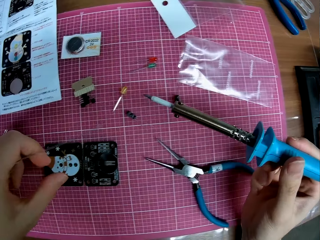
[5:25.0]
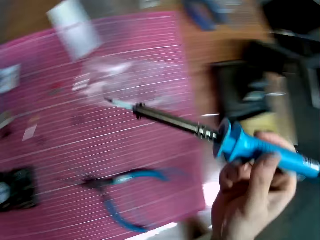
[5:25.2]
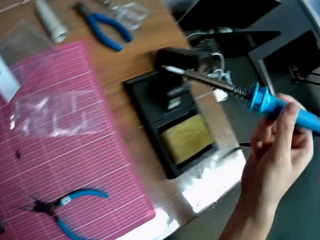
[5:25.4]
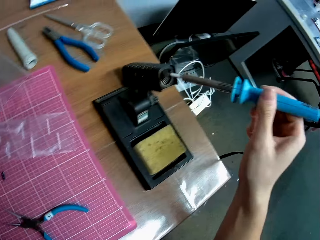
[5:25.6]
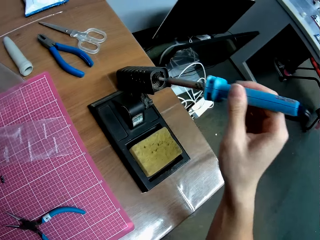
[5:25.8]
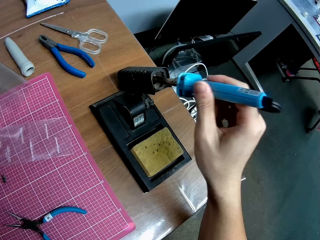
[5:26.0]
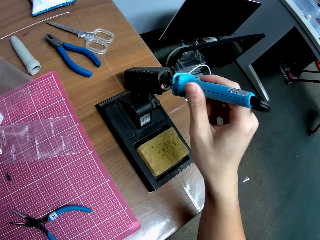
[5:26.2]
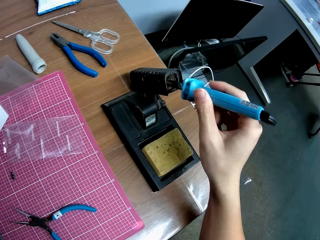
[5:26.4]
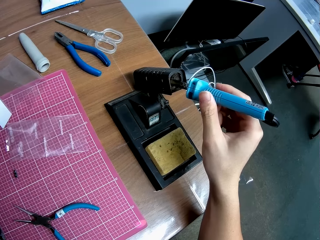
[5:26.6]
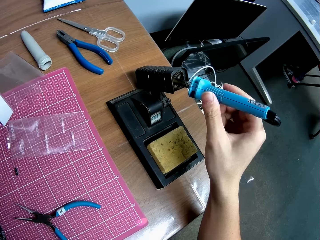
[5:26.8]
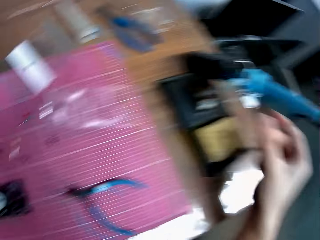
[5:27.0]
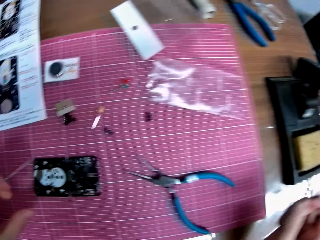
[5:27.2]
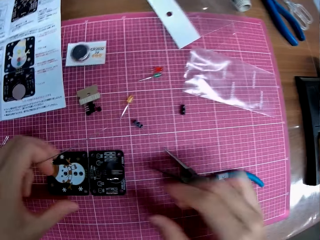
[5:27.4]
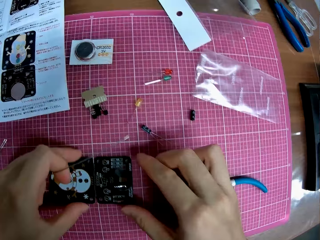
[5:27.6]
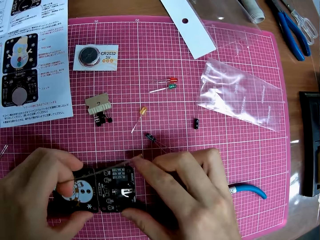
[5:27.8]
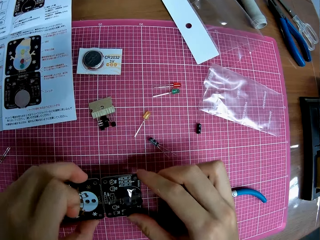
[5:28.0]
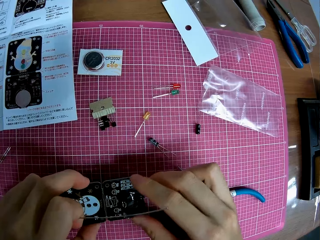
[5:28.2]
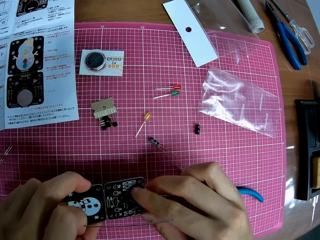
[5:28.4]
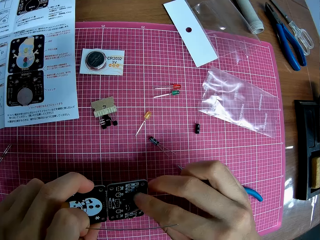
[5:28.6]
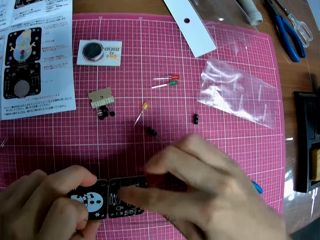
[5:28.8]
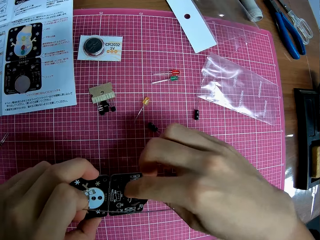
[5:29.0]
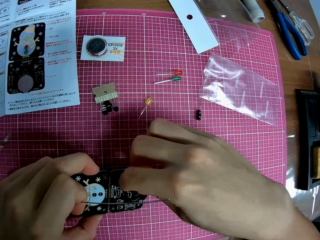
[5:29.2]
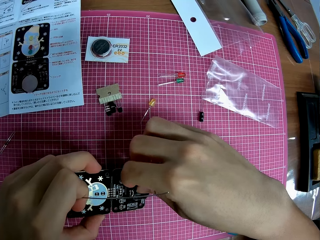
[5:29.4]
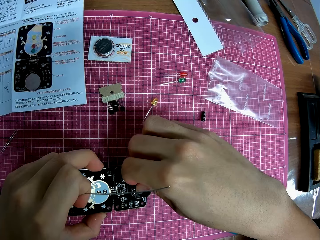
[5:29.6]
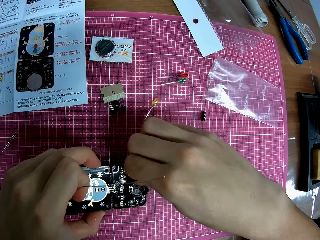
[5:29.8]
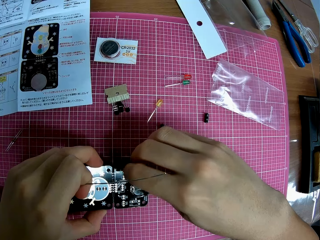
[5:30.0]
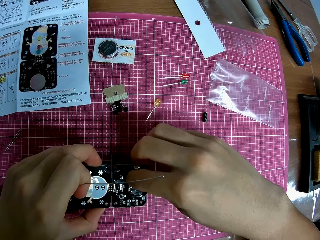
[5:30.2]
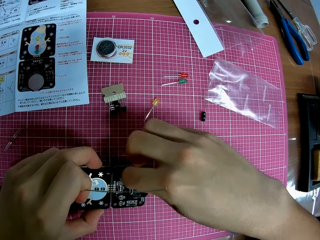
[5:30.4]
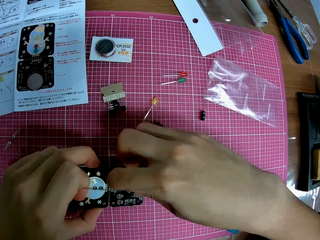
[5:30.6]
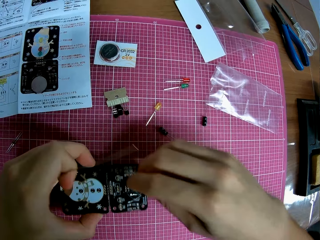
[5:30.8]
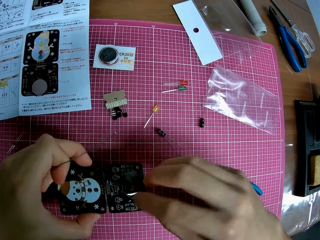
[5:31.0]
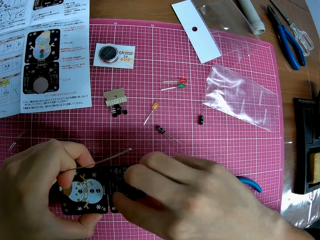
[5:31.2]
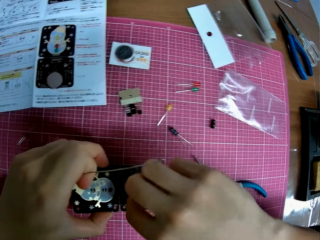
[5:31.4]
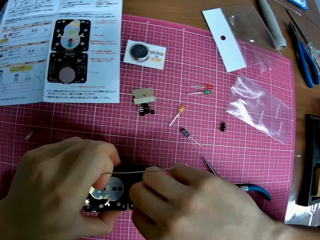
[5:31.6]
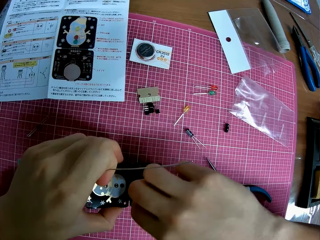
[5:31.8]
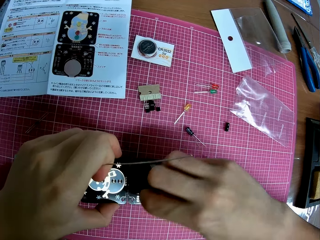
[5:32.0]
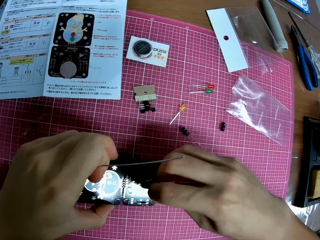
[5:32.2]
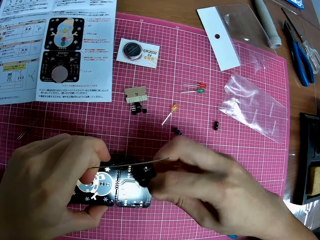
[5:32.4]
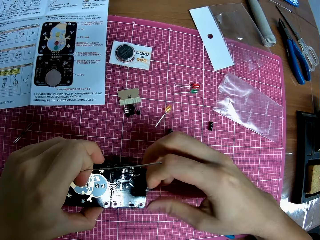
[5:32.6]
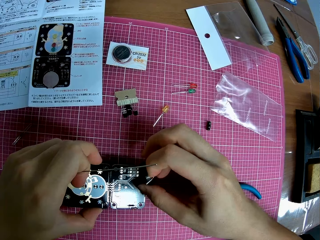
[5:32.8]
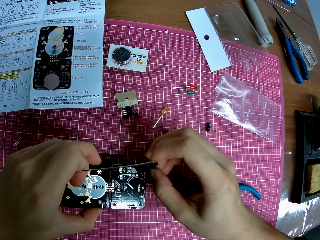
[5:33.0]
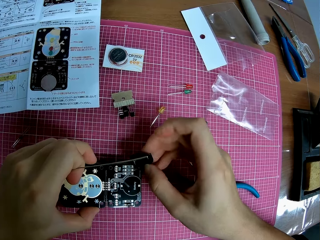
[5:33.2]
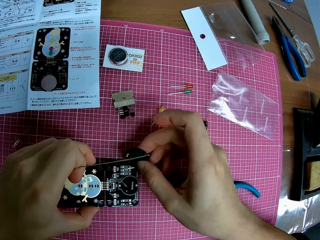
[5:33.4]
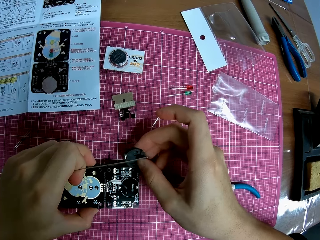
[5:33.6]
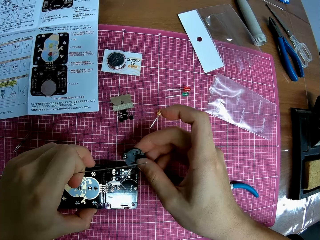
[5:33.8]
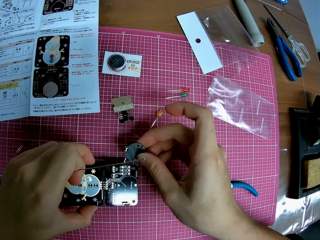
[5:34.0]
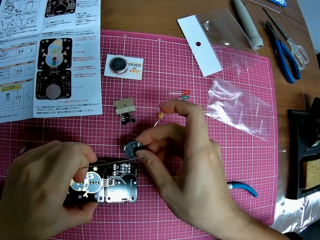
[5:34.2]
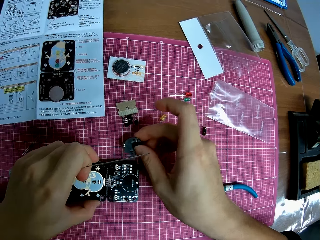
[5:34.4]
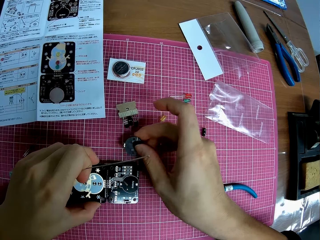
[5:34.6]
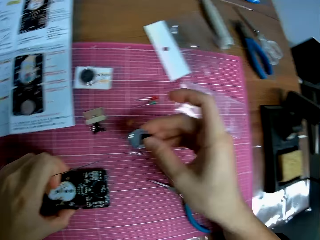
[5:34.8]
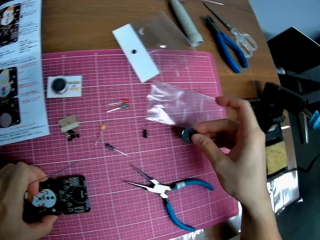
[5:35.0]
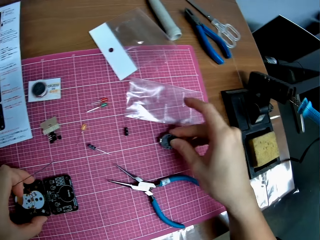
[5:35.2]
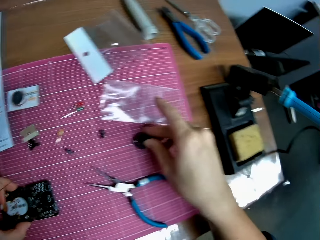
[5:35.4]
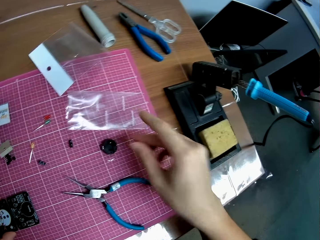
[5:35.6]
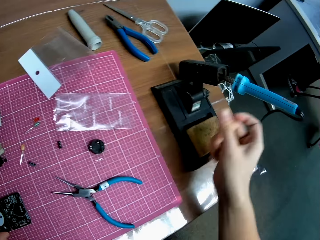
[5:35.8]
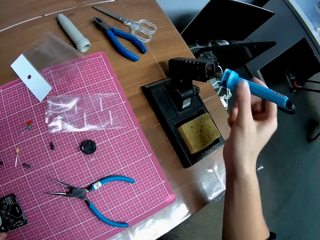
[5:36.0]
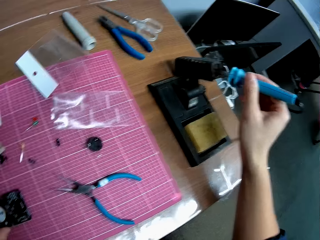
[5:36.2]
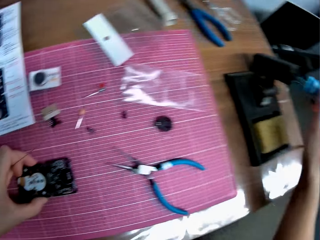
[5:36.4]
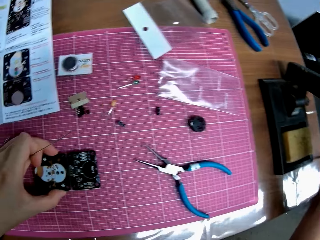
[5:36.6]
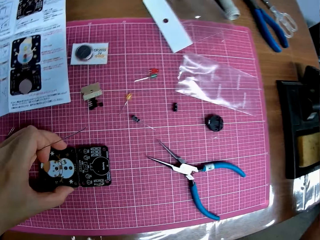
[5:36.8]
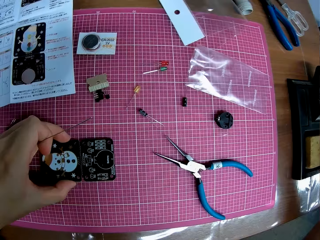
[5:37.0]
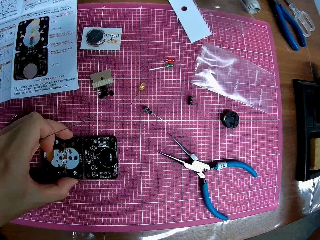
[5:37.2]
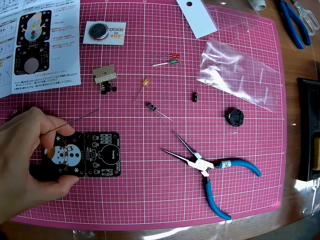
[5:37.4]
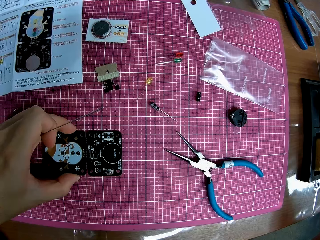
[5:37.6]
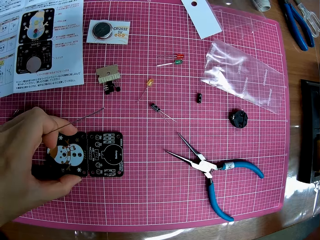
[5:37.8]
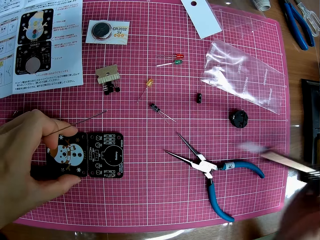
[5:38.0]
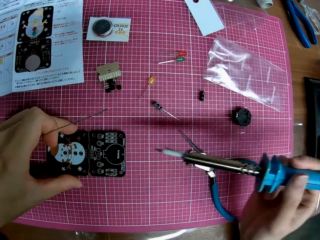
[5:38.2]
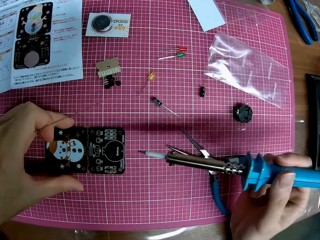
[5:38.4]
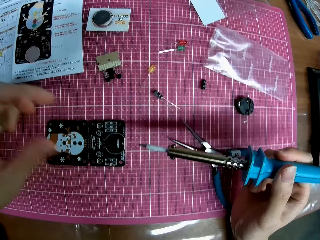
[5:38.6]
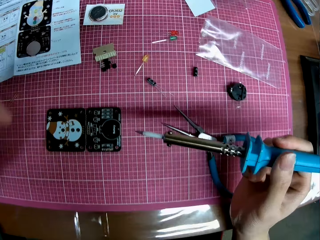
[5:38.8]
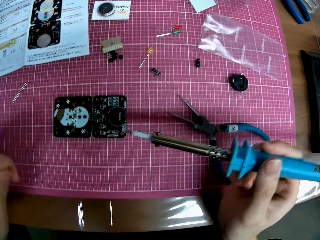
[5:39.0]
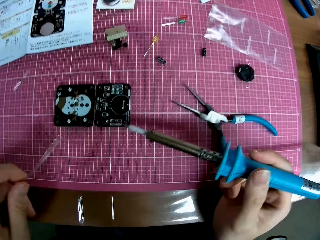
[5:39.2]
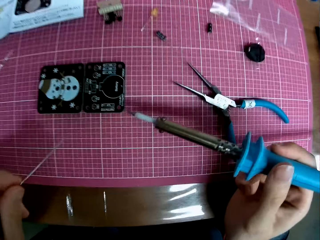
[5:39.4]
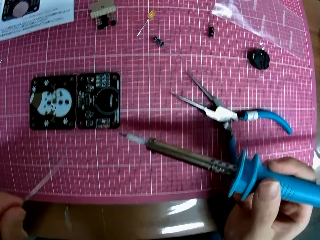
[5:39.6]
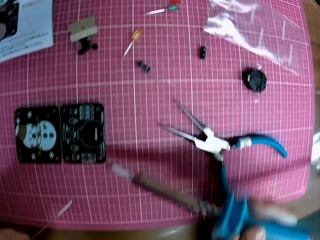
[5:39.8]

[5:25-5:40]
The camera wearer puts the soldering iron in the stand. He removes a component of the circuit board with his right hand. He holds the surface mount device. He drops the component on the table. He picks up the soldering iron from the stand.

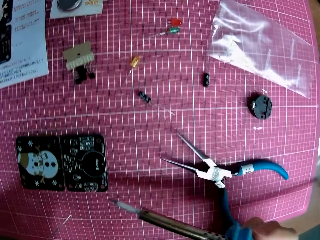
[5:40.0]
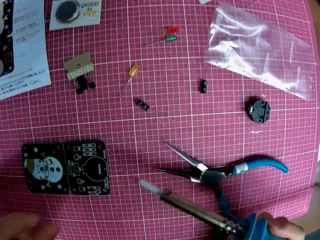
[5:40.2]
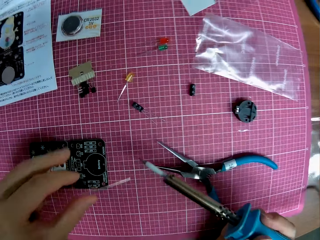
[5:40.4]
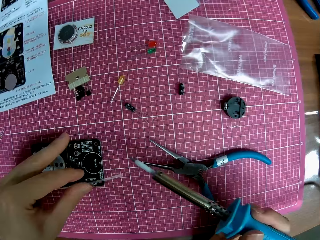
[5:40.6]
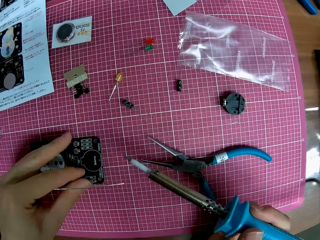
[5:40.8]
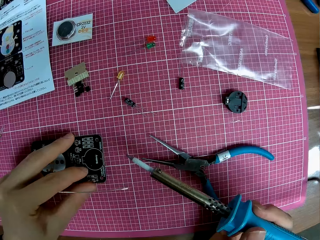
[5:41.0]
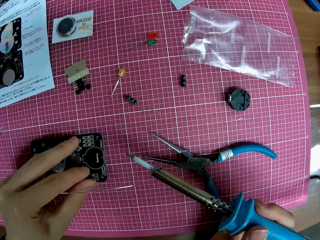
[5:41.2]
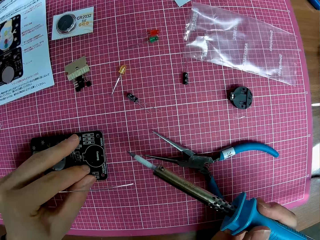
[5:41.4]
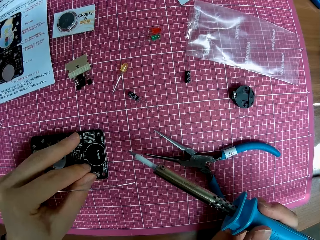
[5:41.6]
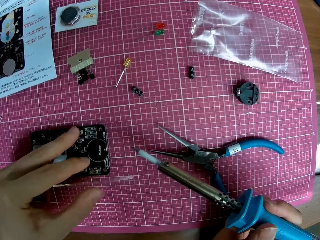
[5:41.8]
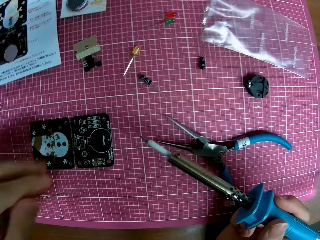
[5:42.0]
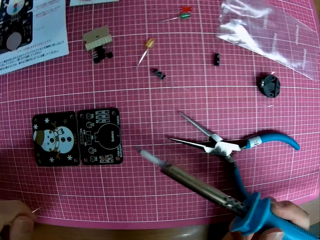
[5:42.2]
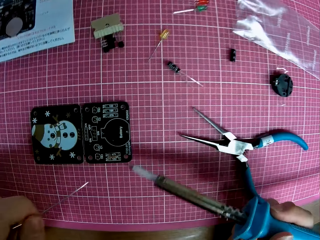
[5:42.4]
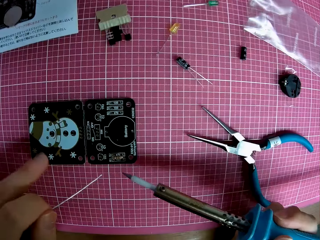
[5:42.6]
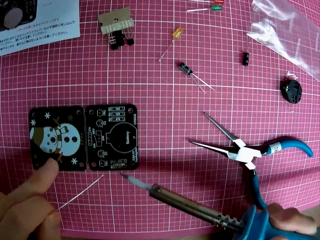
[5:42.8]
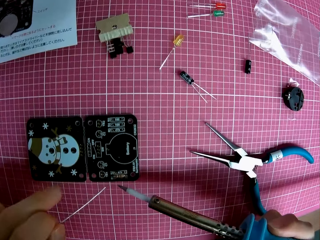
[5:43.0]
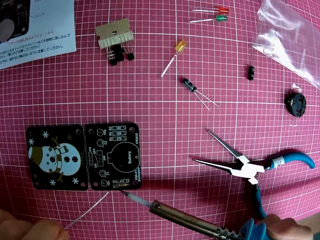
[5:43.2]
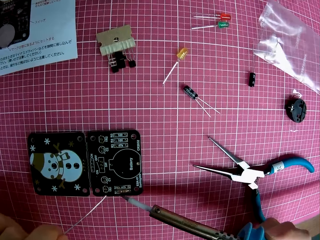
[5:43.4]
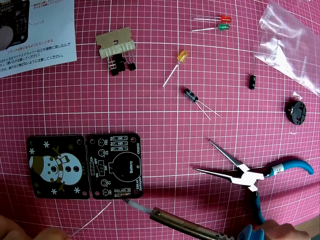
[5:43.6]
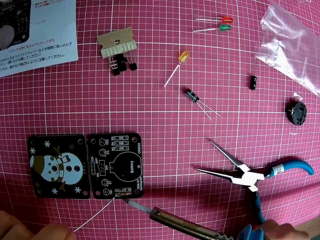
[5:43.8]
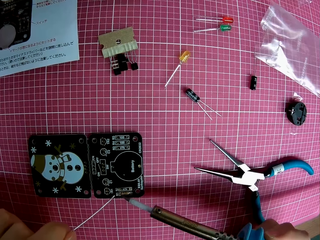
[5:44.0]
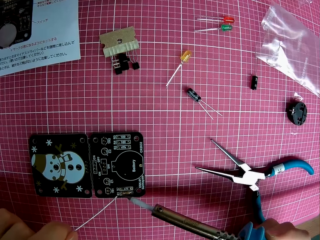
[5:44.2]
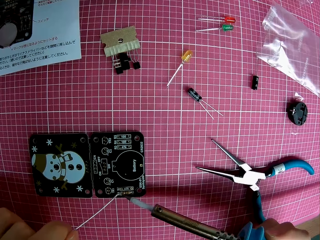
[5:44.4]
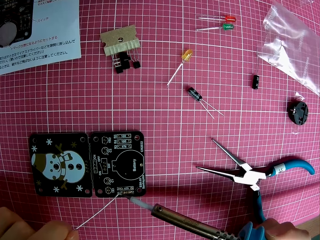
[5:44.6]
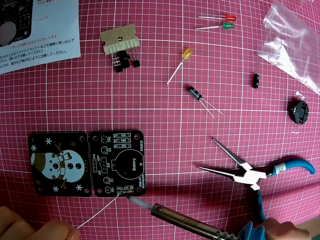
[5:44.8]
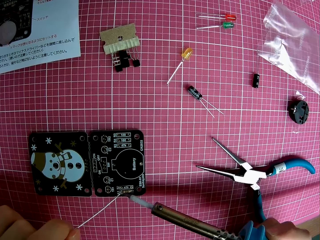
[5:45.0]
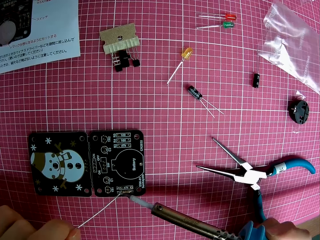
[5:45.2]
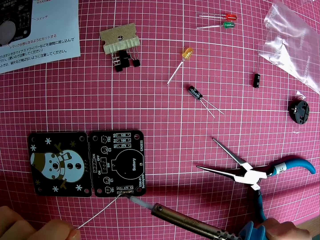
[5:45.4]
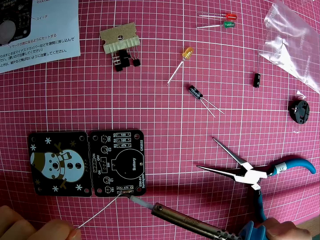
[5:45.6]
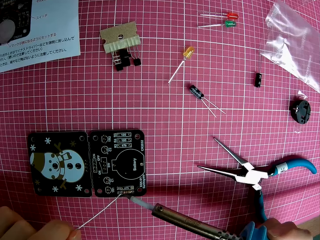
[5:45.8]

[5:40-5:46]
The camera wearer touches the circuit board on the table with his left hand. He solders the circuit board with the soldering iron and the solder.
